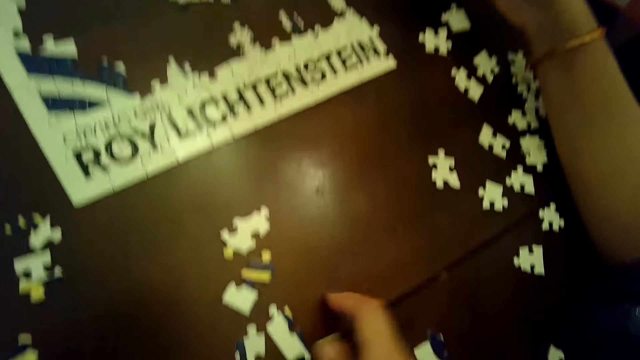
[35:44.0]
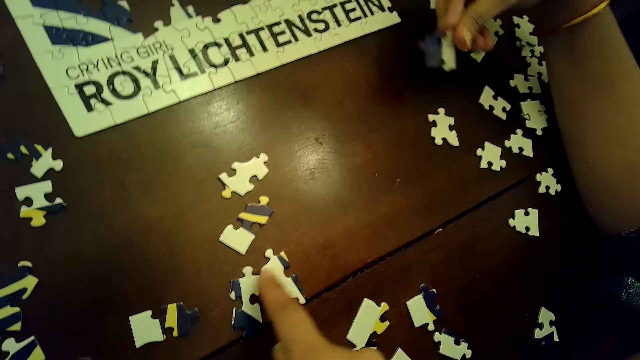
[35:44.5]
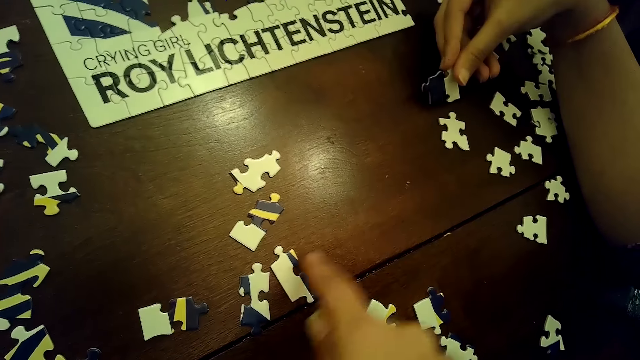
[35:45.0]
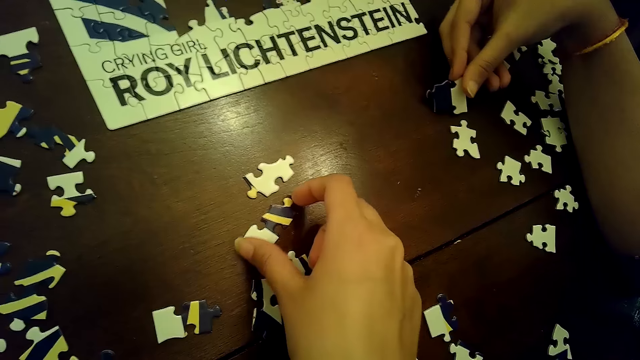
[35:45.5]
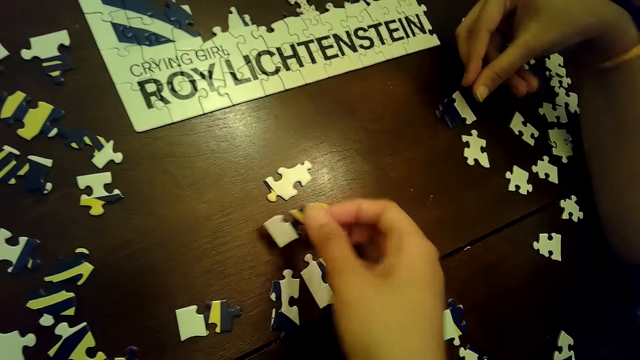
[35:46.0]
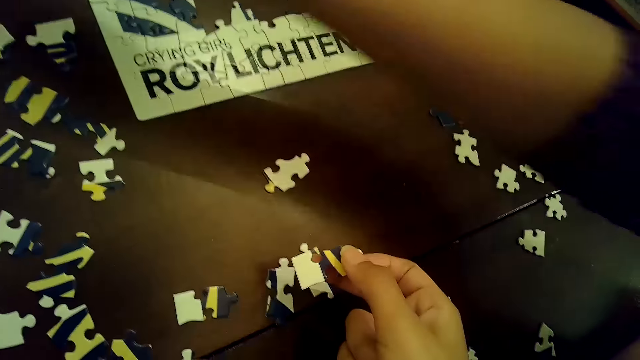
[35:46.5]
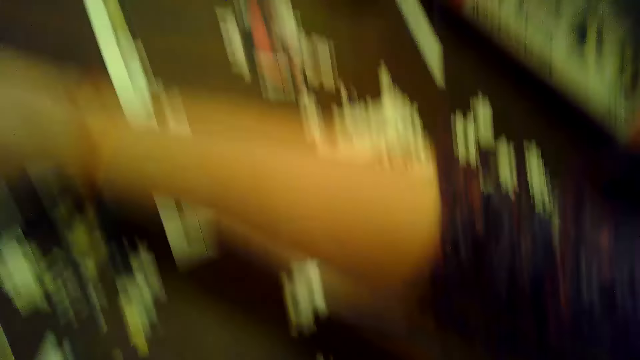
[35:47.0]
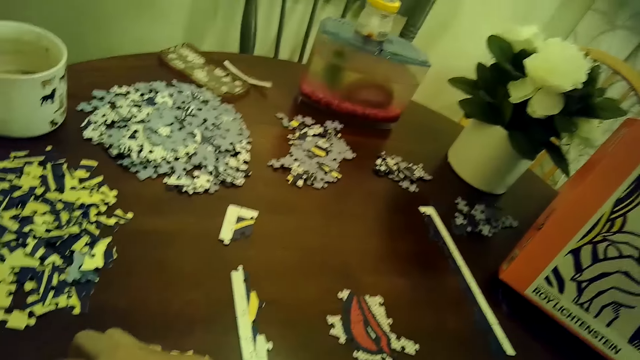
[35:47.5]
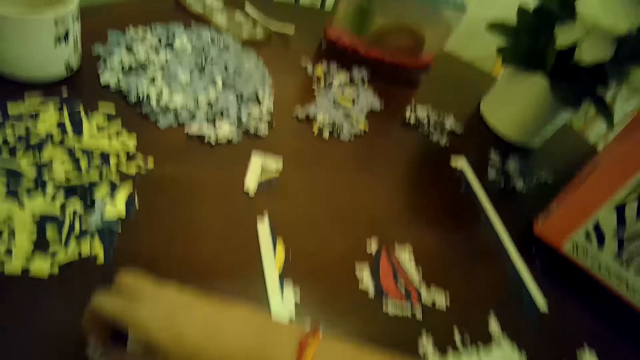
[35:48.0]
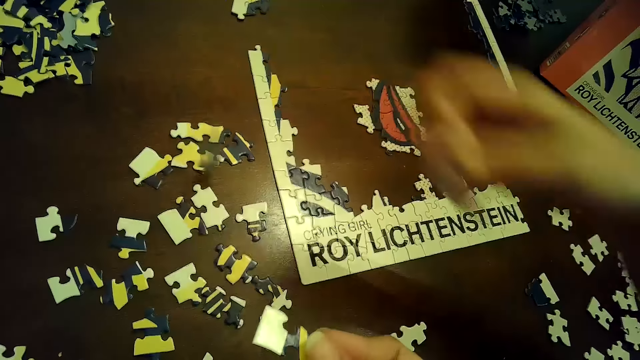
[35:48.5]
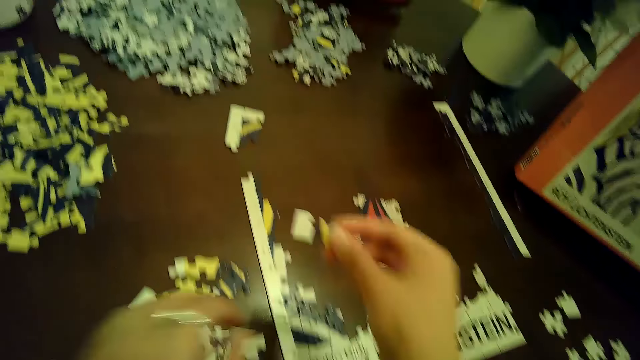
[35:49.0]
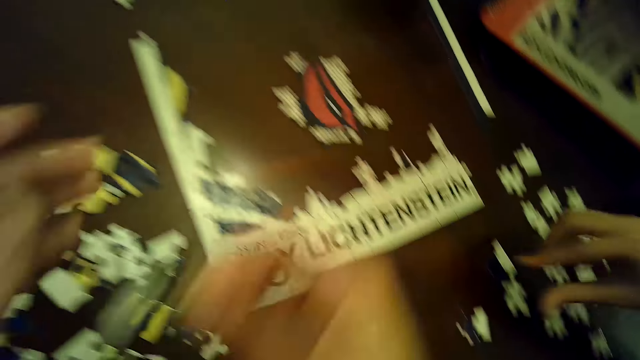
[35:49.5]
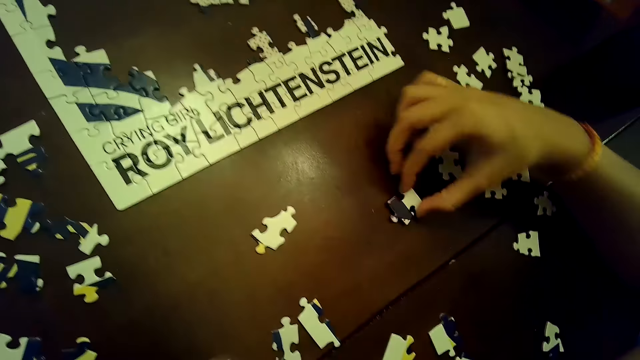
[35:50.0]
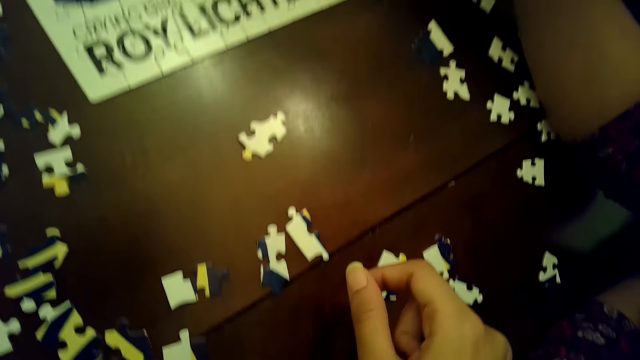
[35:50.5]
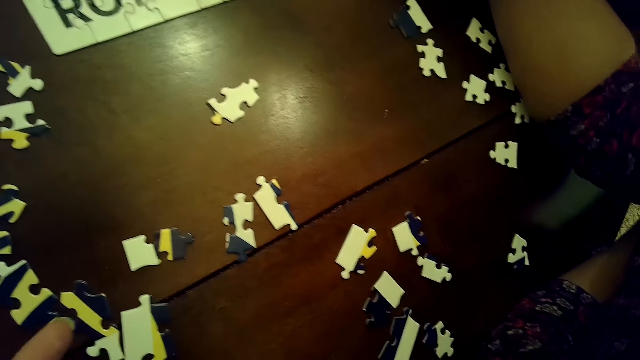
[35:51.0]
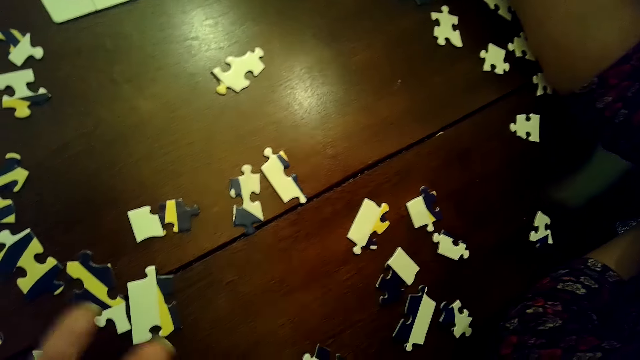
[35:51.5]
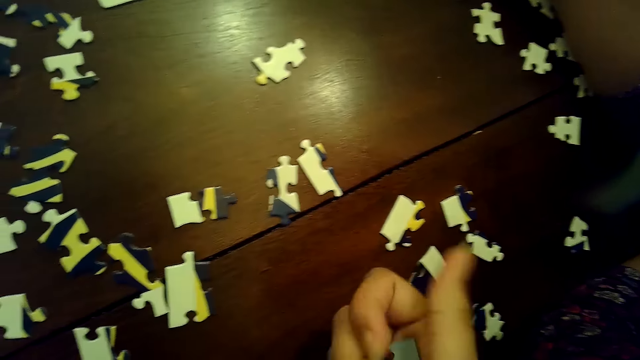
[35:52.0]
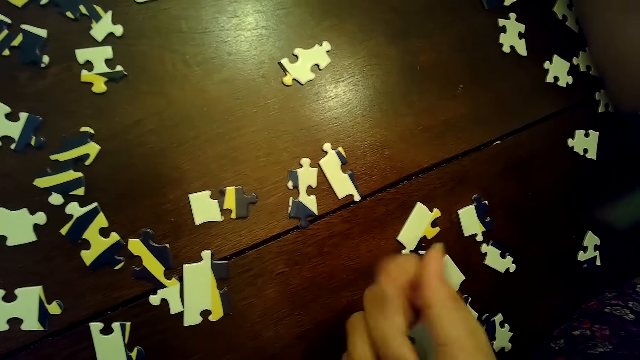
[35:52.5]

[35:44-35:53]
The camera wearer arranges cards on the table. She picks a puzzle piece from the table with her right hand. The woman drops the puzzle piece on the table with her right hand. The woman picks some puzzle pieces from the table with her right hand, drops a puzzle piece on the table with her right hand, and picks a puzzle piece from the table with her right hand.

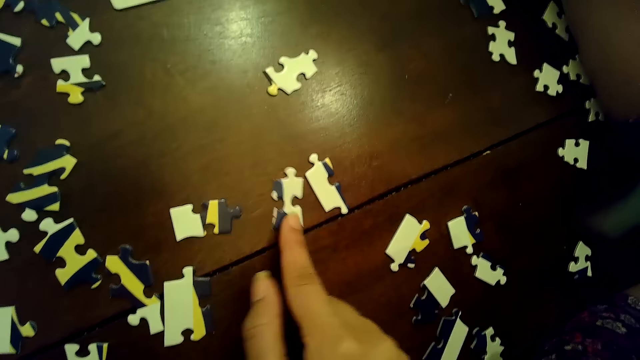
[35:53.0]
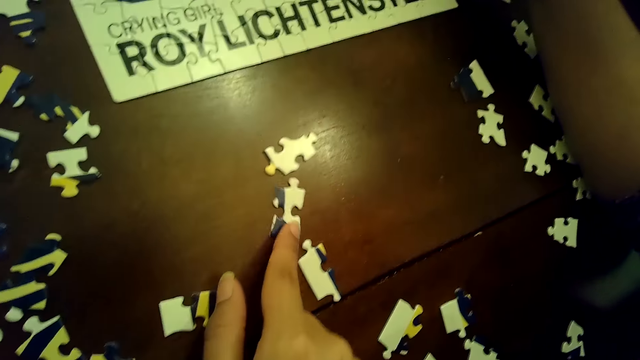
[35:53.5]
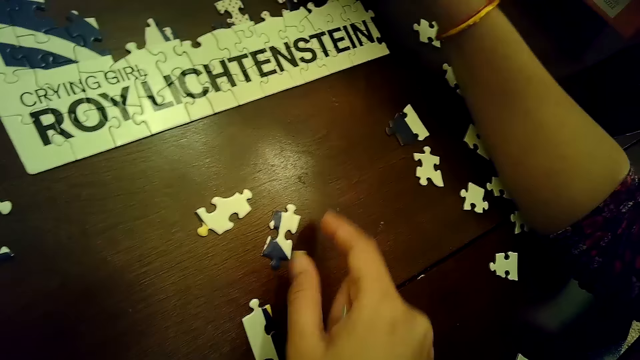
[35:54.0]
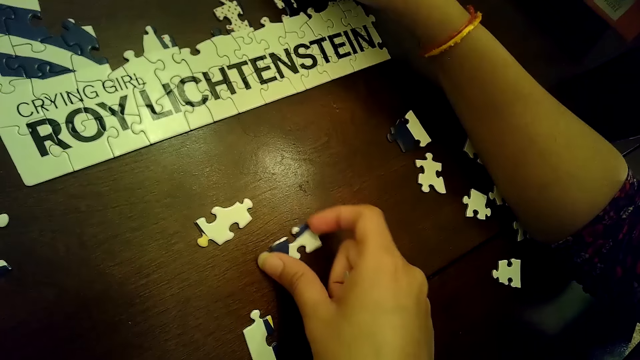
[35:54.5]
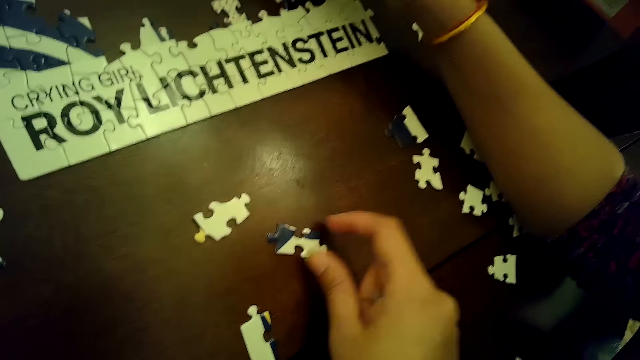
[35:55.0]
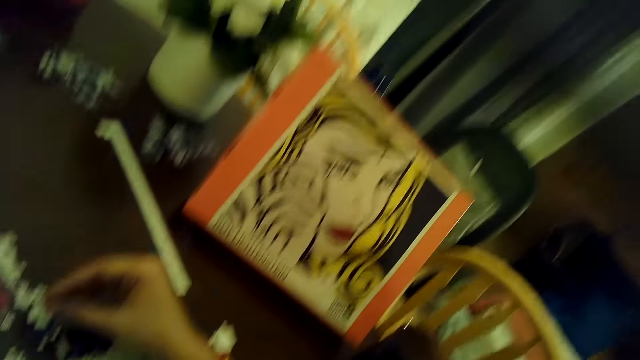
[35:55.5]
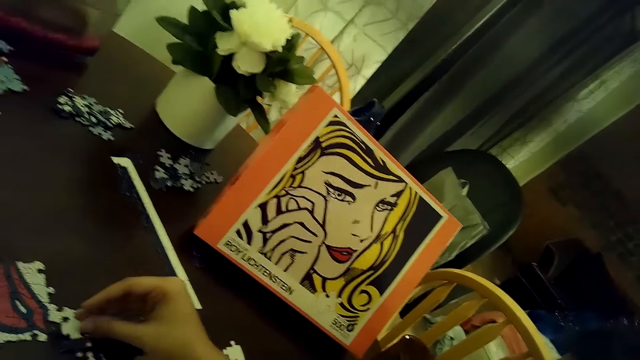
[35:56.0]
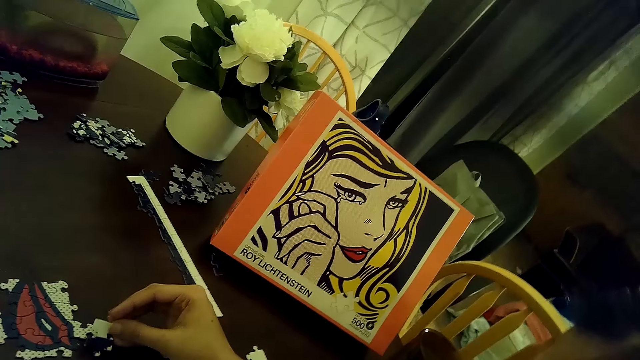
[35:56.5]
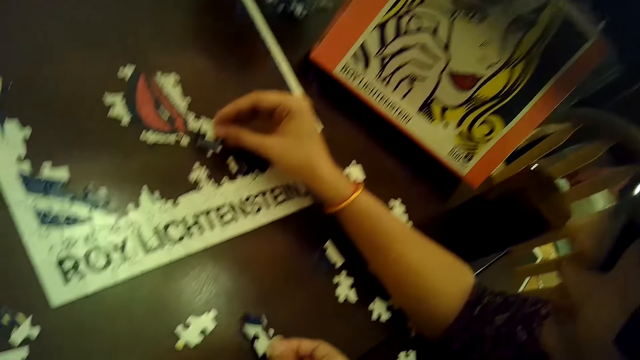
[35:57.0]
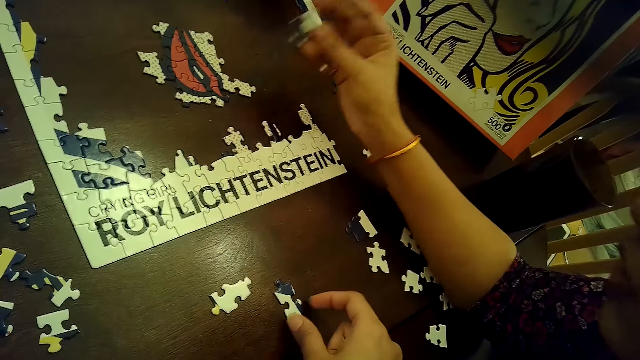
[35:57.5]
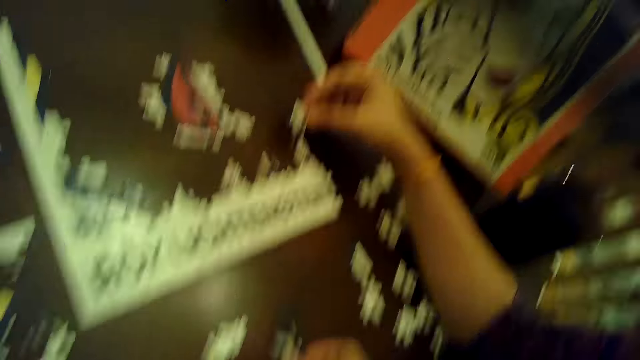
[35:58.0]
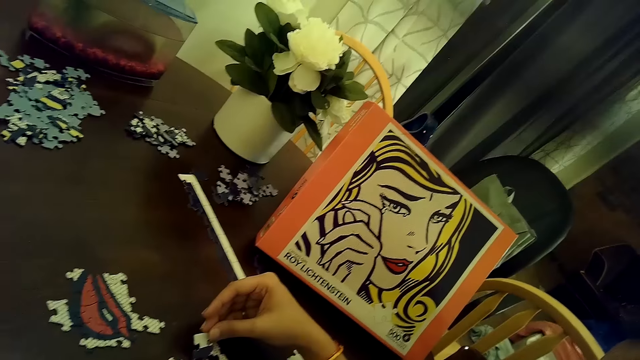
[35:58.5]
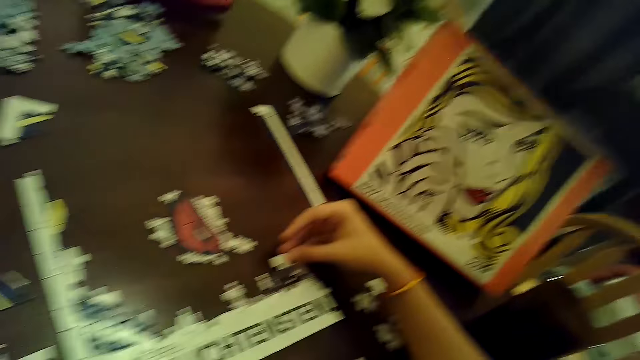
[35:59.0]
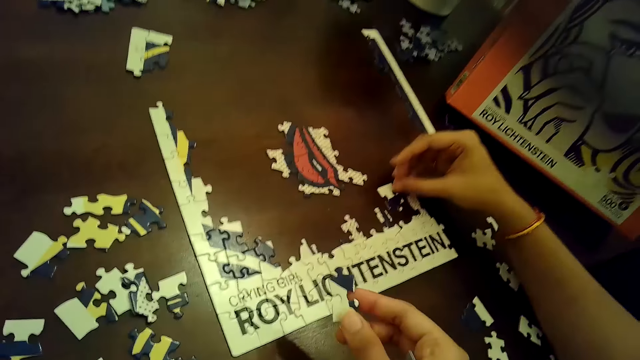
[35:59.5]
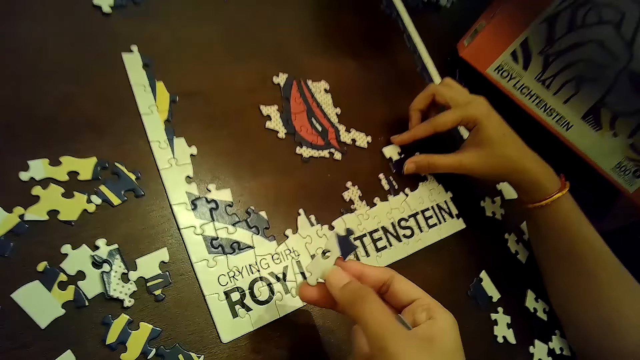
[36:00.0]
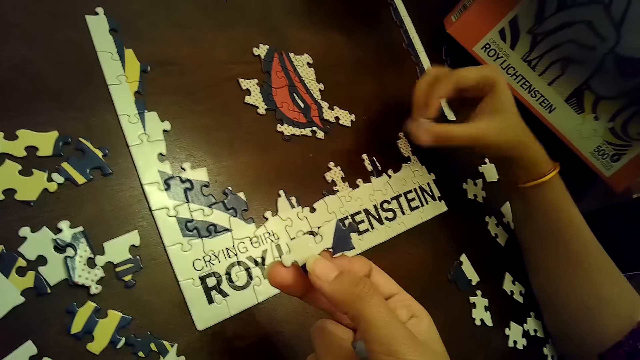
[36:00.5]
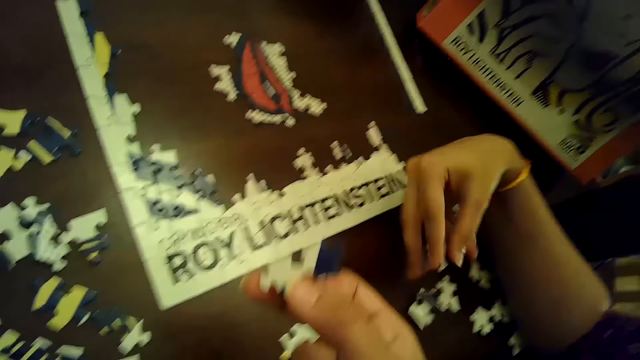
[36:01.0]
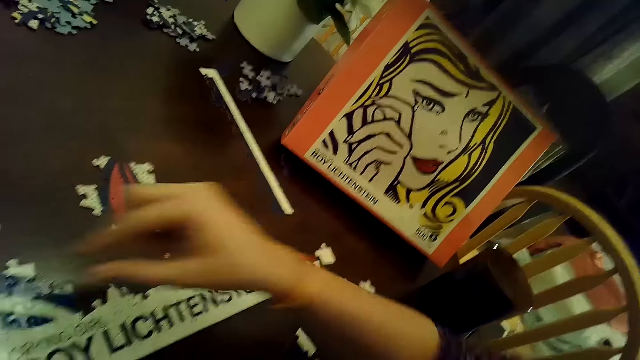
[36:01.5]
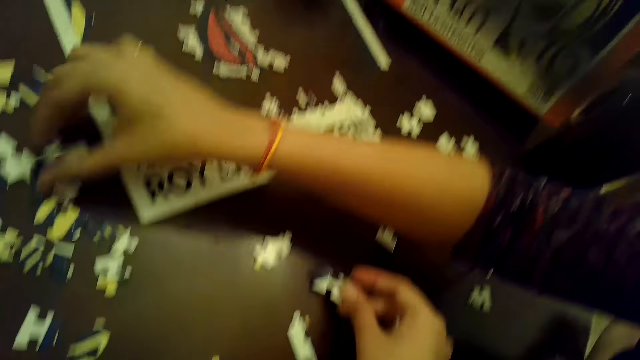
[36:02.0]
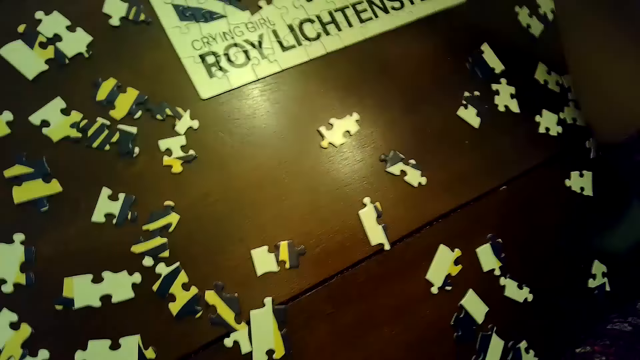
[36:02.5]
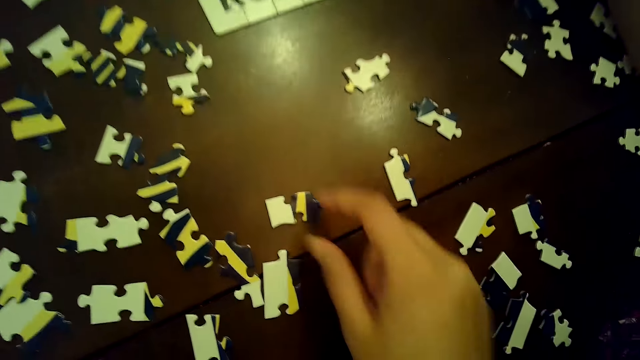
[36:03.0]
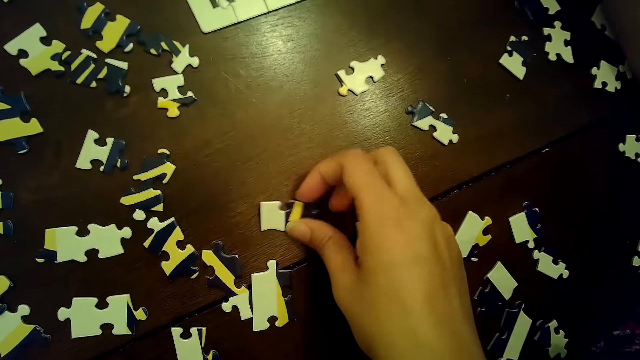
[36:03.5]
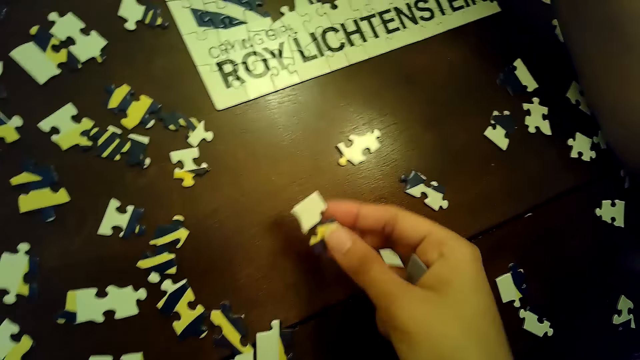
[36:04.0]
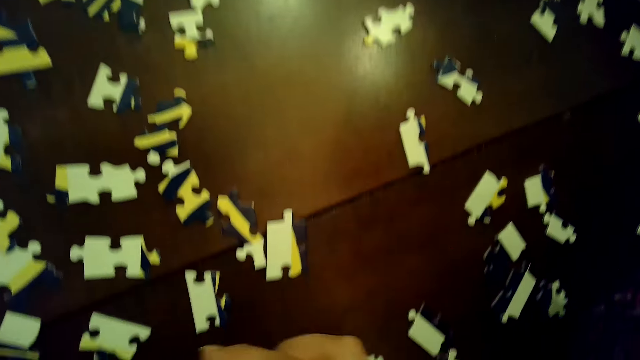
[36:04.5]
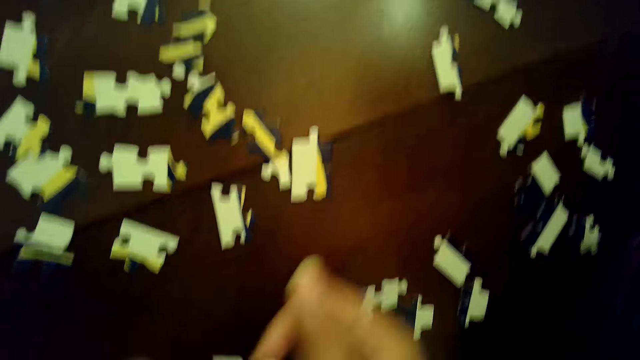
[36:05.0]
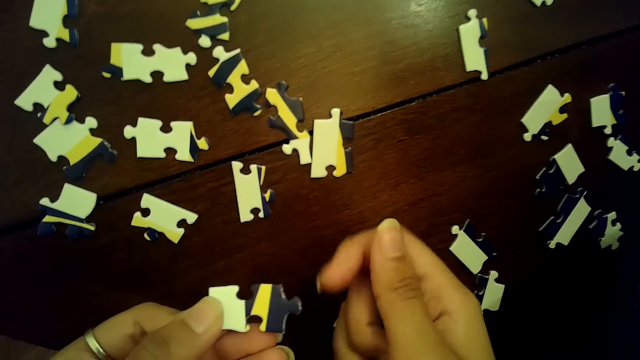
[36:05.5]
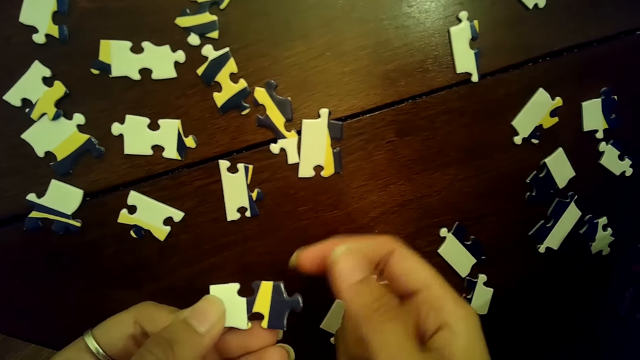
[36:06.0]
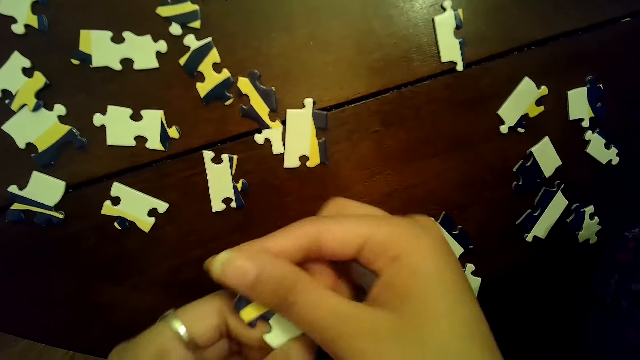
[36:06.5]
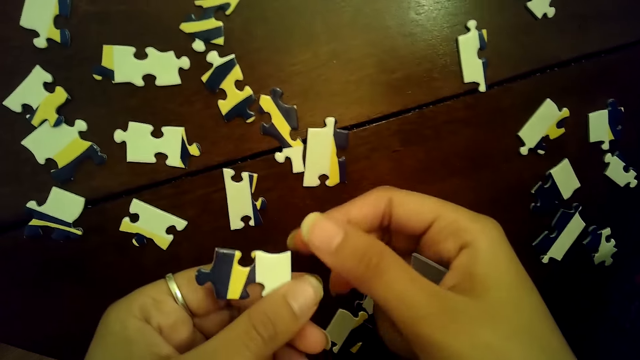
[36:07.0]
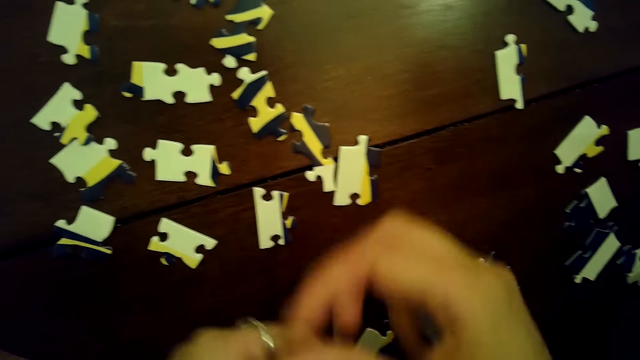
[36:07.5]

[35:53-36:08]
The camera wearer moves a puzzle piece on the table with her right hand. She chooses cards on the table. She turns the puzzle piece on the table with her right hand. A woman touches the puzzle piece in her right hand on the table. The camera wearer drops a puzzle piece on the table with her right hand. She picks the puzzle piece from the table with her right hand. The woman drops the puzzle piece in her right hand on the table. The woman picks a puzzle piece from the table with her right hand. The woman drops the puzzle piece in her right hand on the table. The woman picks a puzzle piece from the table with her right hand. The camera wearer drops a puzzle piece on the table with her right hand. She picks the puzzle piece from the table with her right hand. She passes the puzzle piece from her right hand to her left hand. She turns the puzzle piece with both hands.
